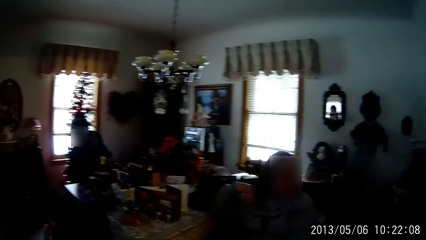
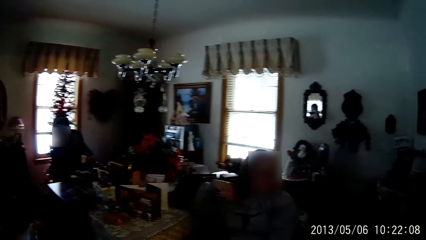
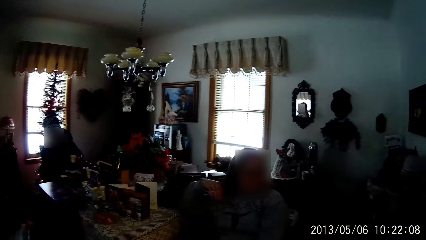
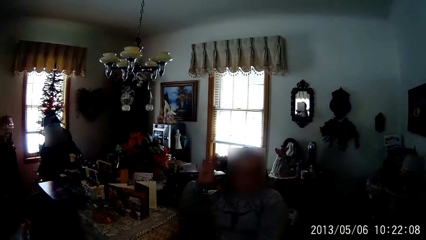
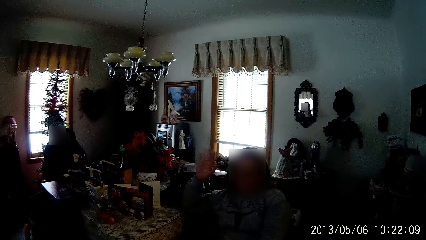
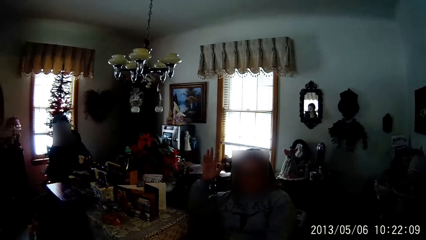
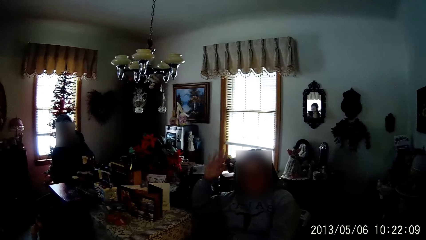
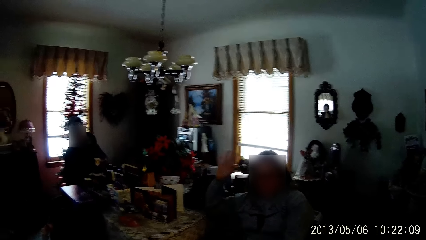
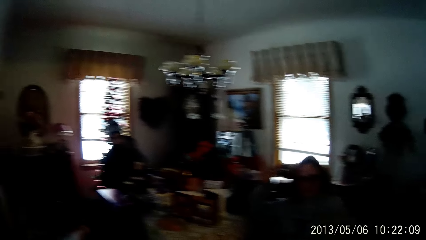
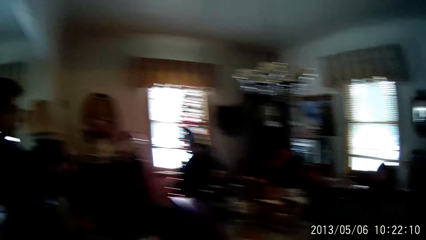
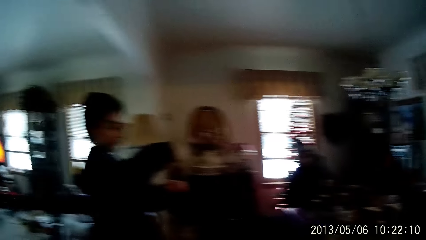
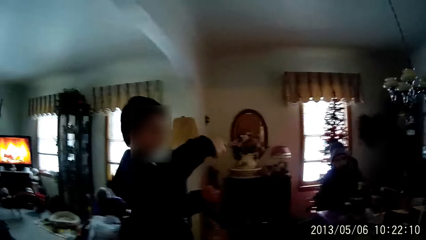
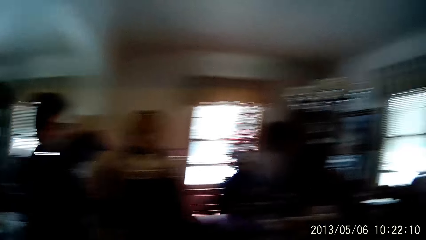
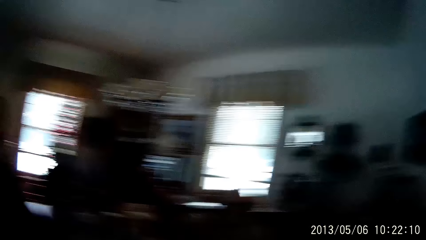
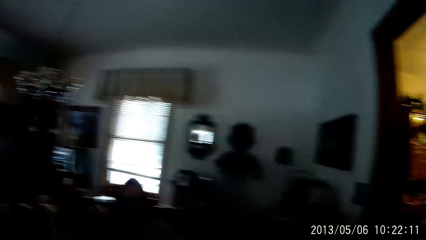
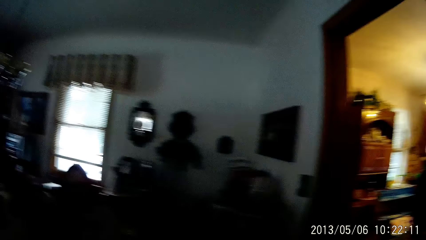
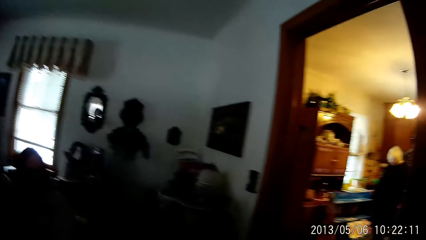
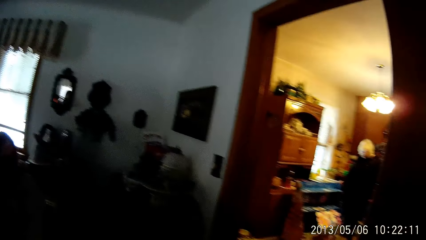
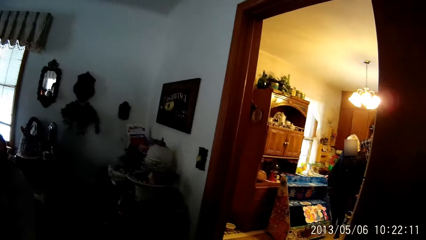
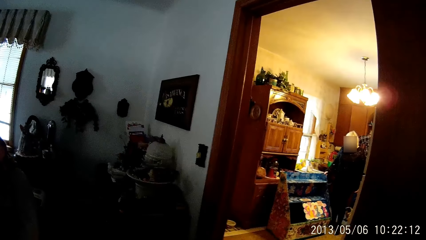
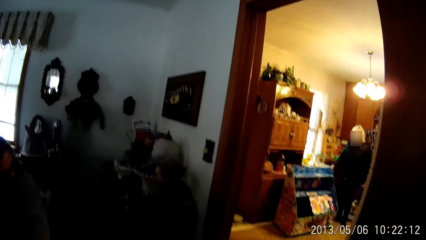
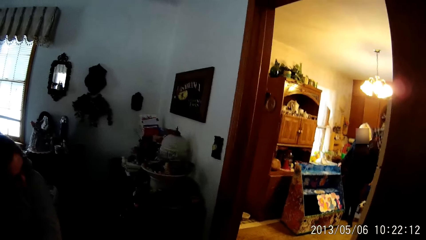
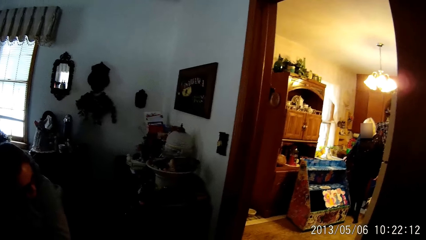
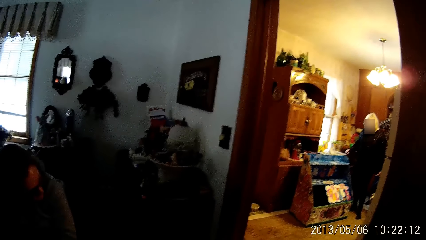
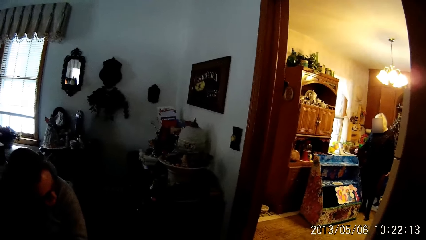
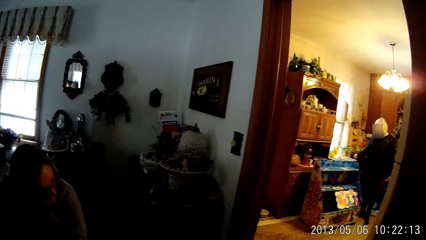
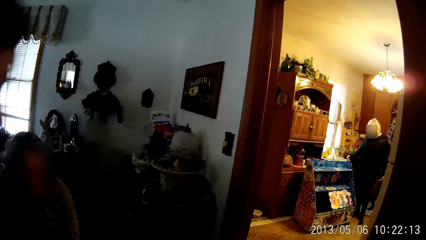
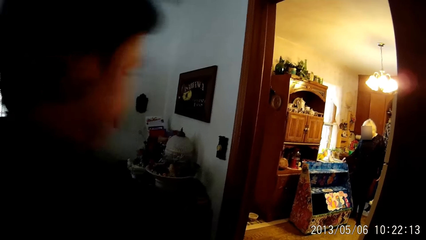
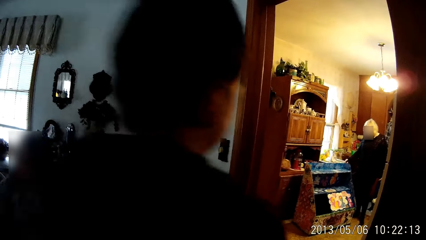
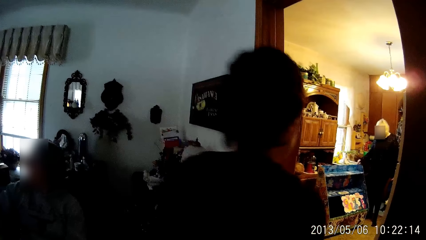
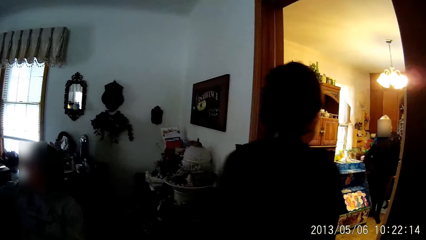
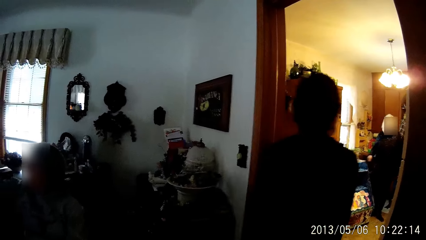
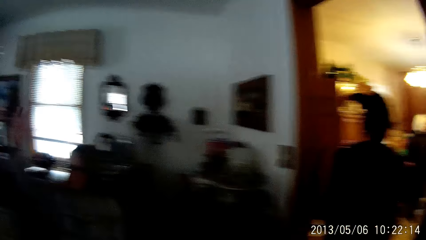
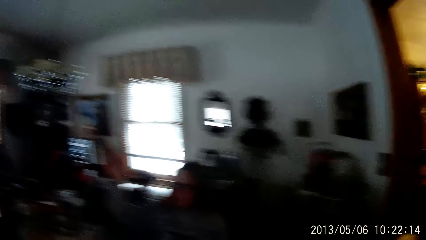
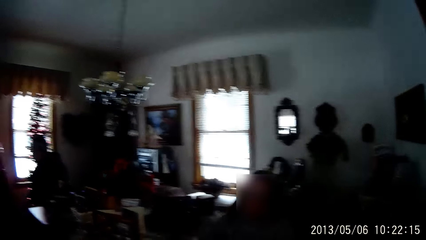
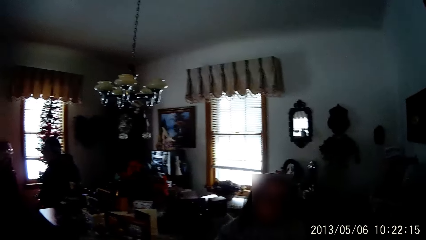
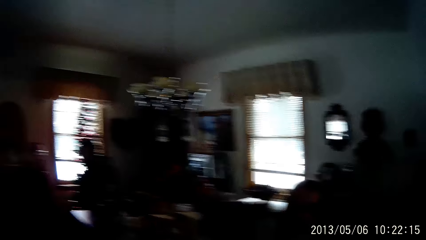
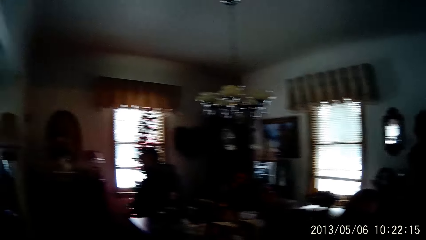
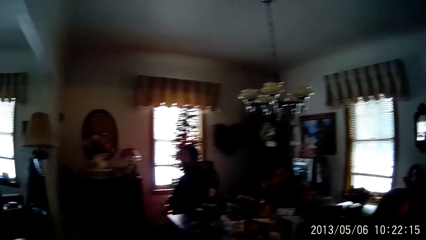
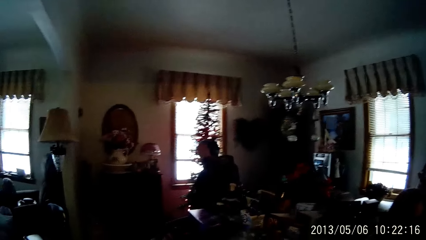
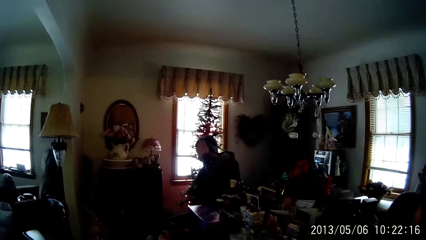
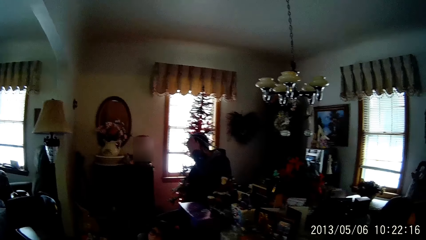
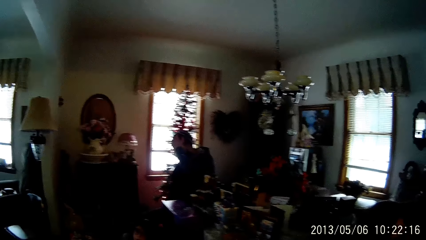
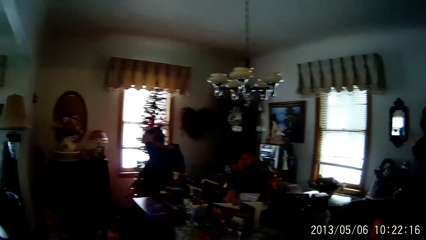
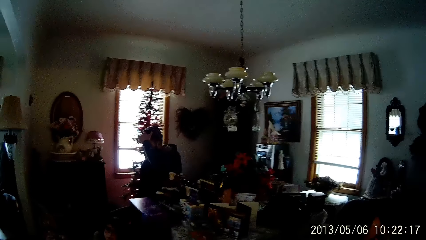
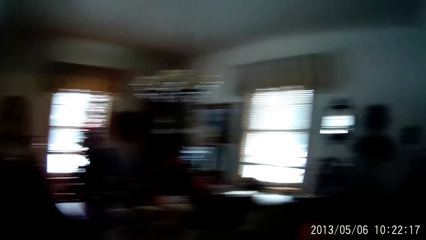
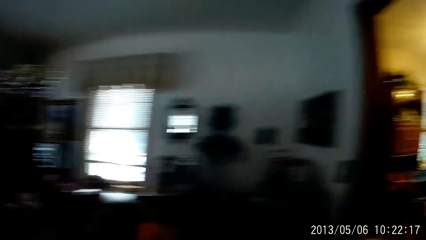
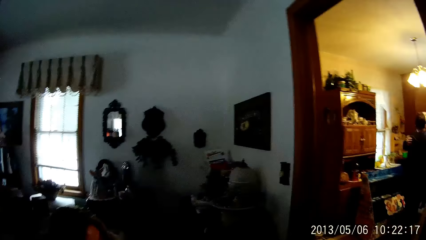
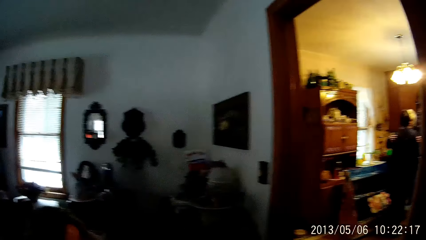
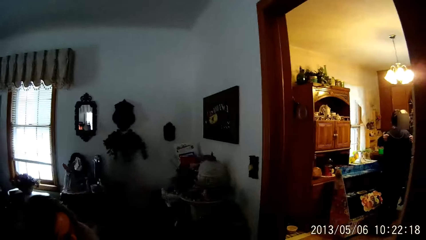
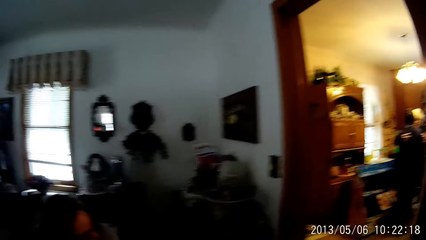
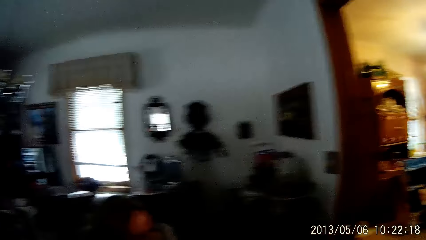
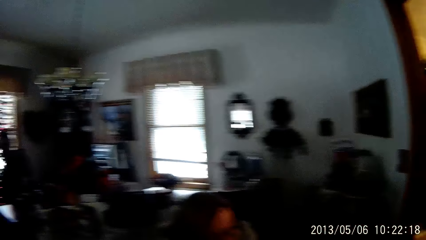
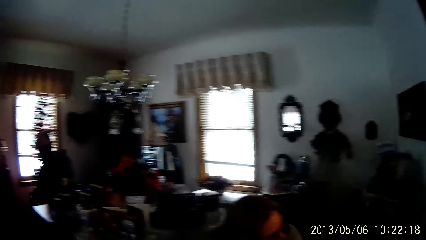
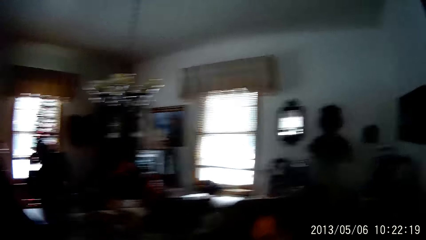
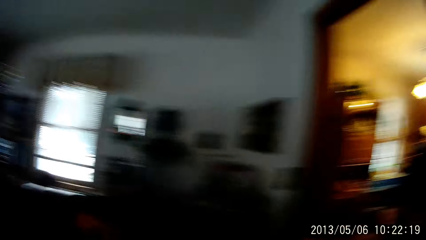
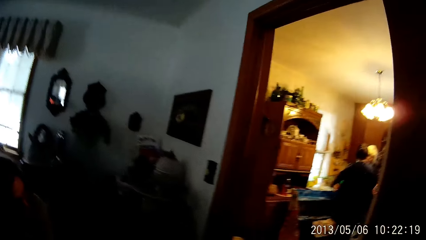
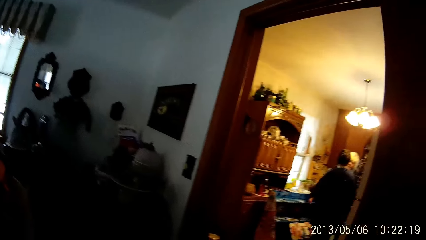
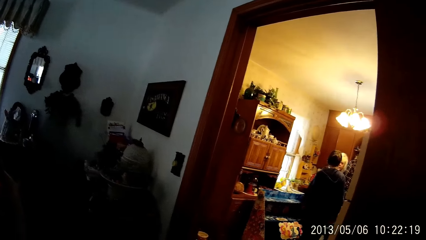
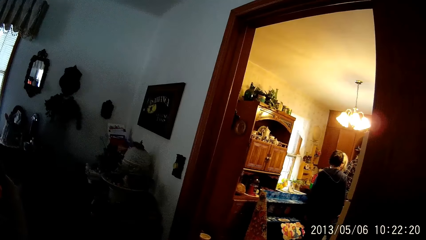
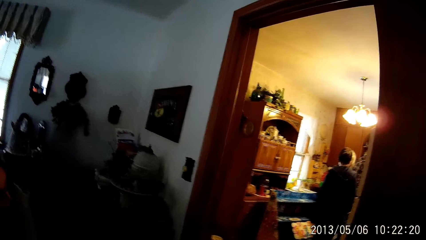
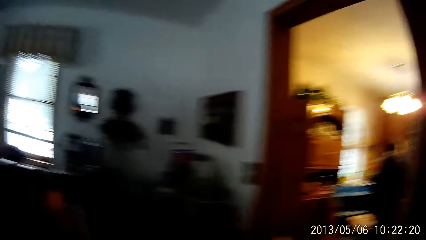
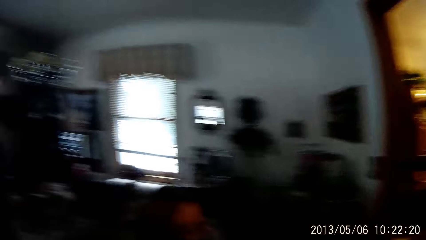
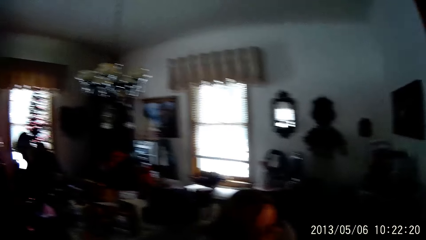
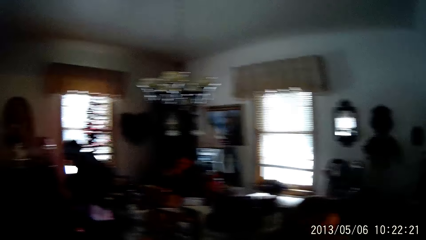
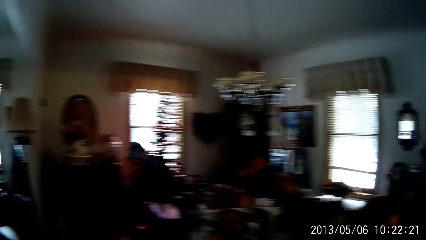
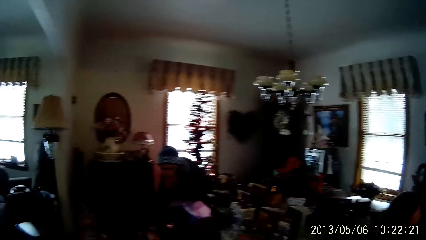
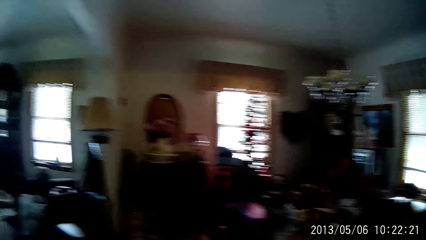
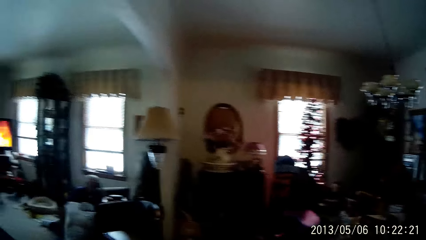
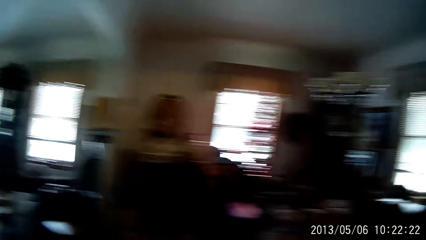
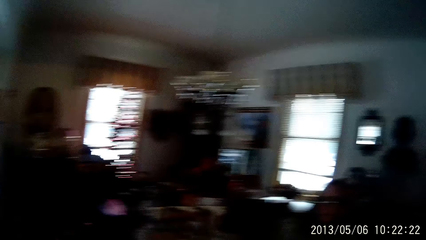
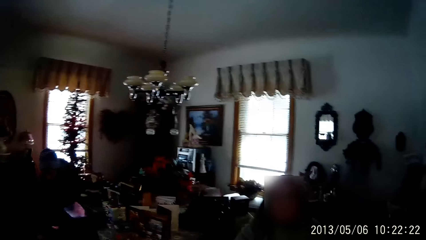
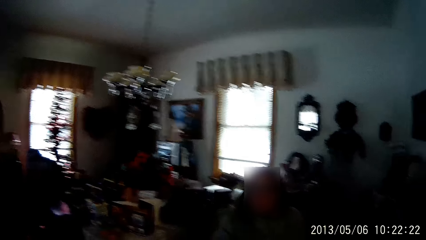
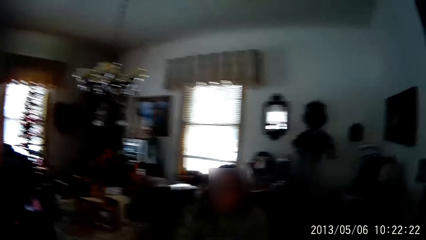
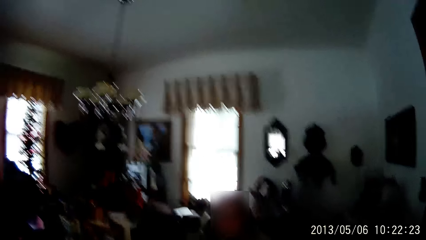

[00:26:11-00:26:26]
The camera wearer talks to a woman. They look around. A man walks into the room from the sitting room. The man hugs the woman.
